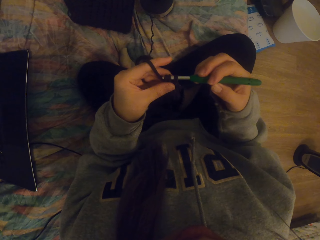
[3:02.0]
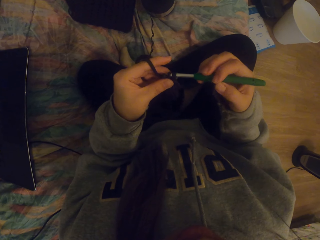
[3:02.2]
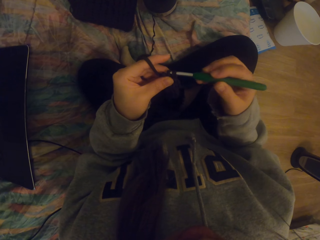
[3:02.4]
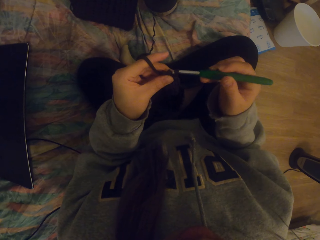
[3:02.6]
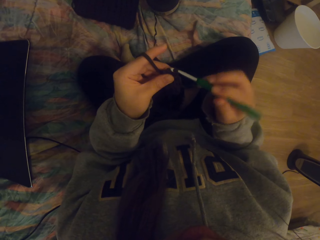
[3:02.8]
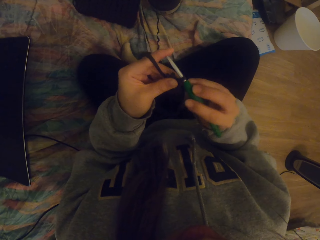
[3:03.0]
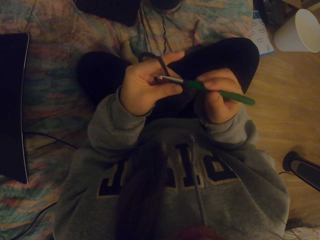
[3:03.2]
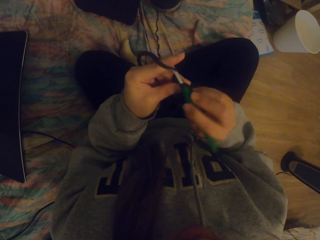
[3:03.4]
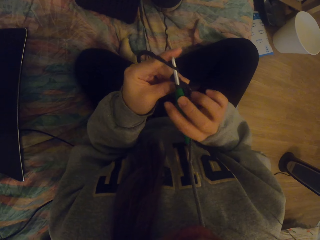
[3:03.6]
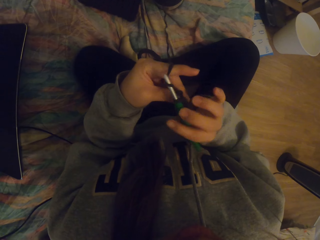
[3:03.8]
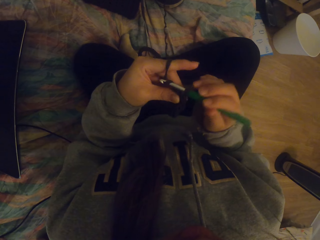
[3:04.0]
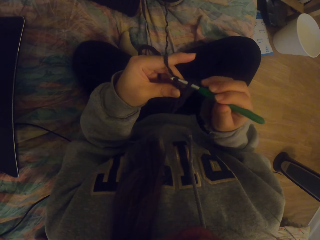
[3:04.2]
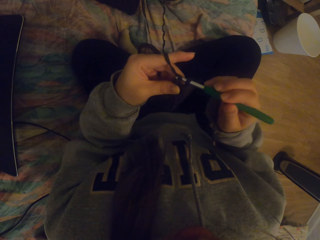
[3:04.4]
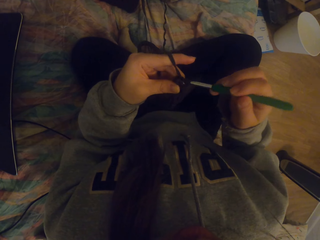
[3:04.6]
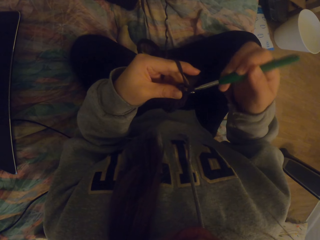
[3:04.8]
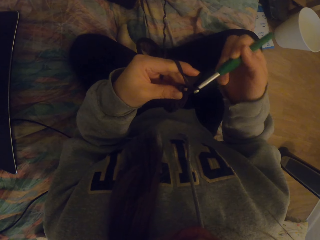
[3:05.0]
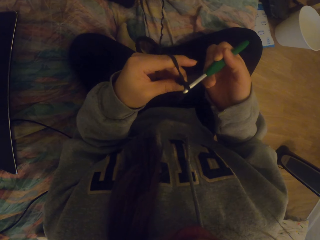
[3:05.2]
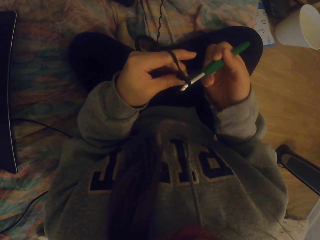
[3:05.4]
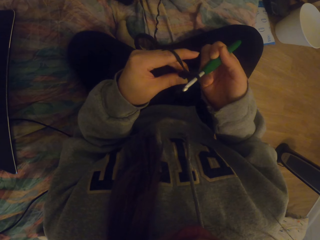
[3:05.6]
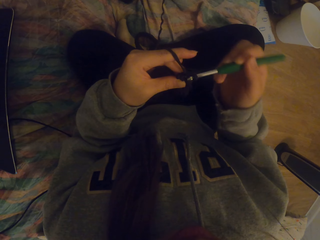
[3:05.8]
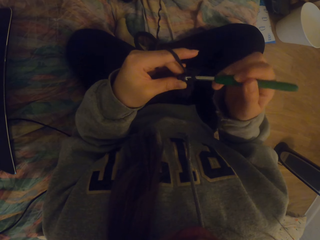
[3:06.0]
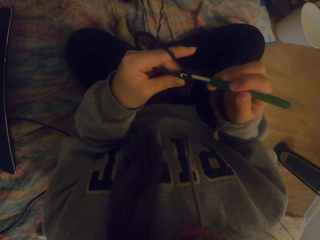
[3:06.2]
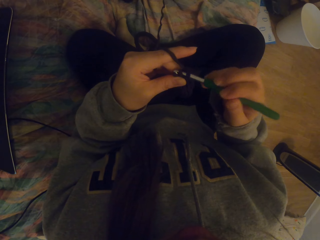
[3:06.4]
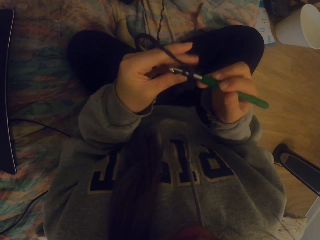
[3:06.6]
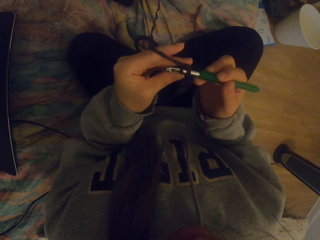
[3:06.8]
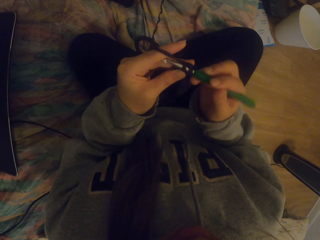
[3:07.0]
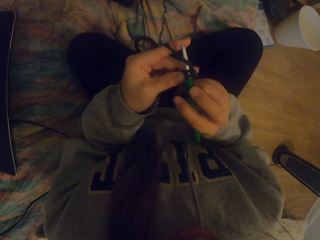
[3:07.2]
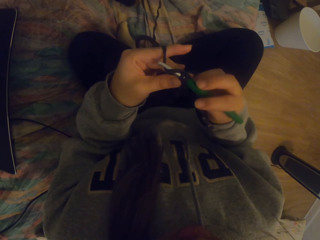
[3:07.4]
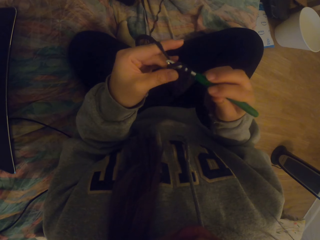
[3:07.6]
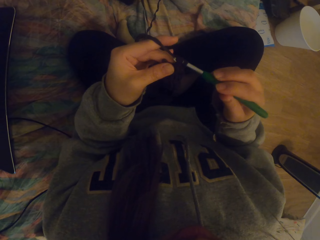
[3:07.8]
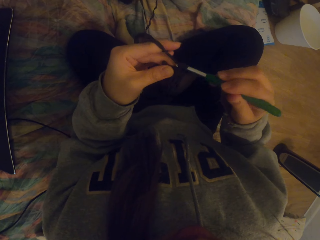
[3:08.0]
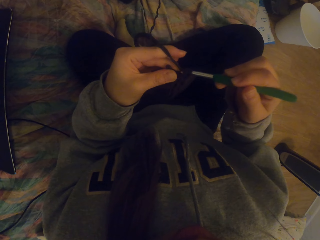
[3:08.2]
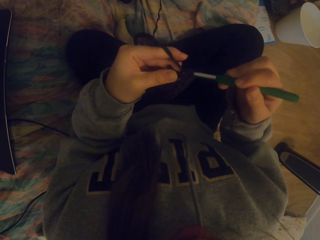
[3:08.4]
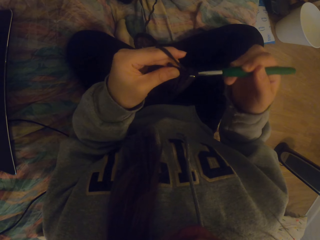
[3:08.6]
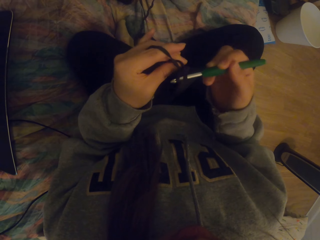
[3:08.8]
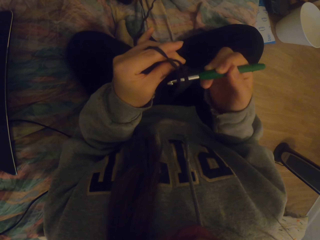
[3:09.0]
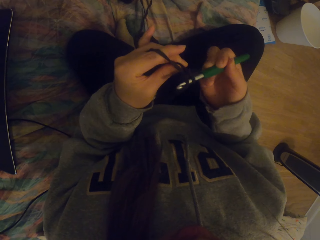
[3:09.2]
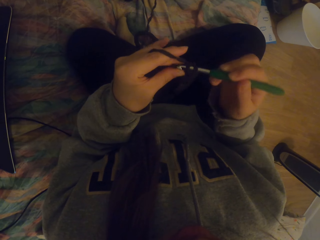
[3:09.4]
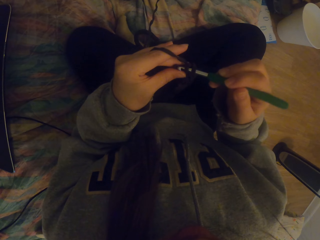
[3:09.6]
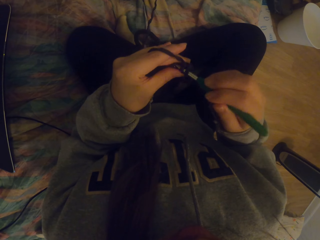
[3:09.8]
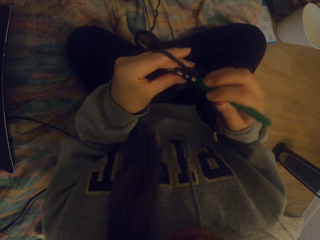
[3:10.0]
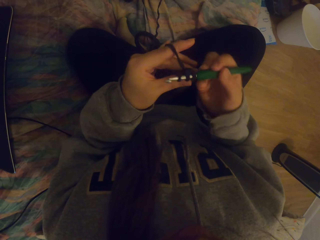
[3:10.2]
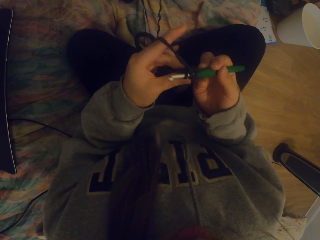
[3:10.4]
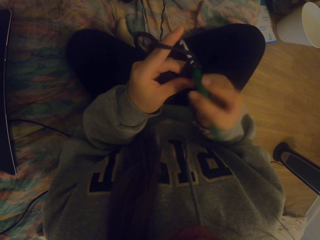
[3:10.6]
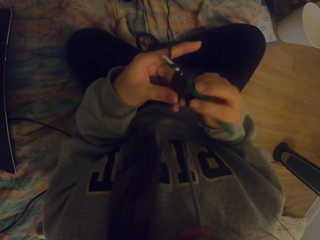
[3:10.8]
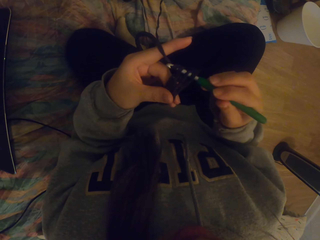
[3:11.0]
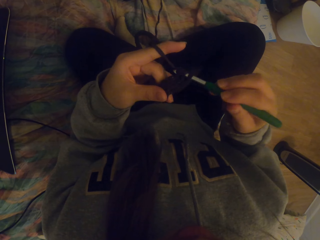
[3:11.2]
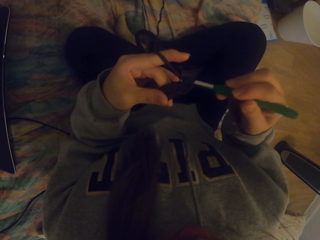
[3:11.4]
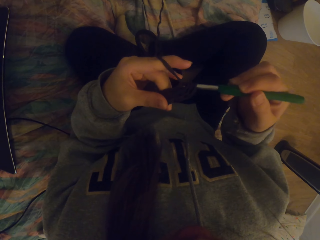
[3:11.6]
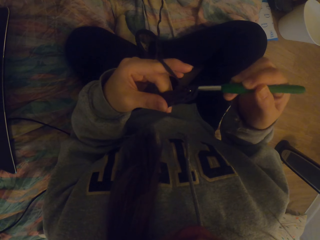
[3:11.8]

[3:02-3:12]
The camera wearer crochets the fabric with a crochet hook.

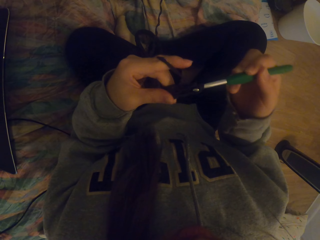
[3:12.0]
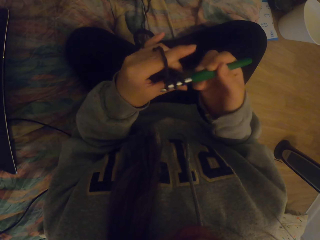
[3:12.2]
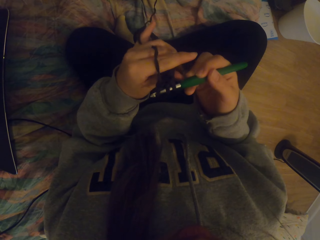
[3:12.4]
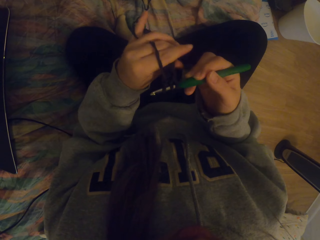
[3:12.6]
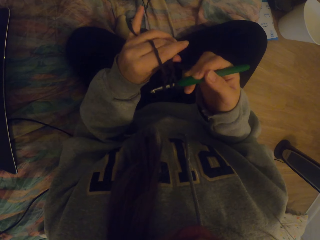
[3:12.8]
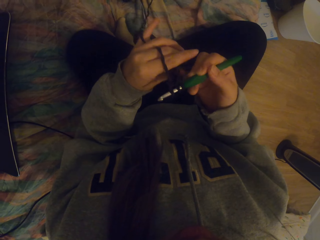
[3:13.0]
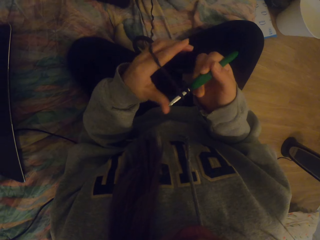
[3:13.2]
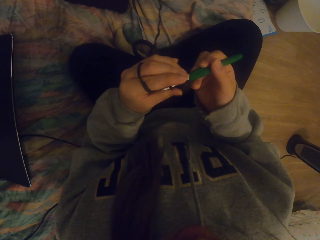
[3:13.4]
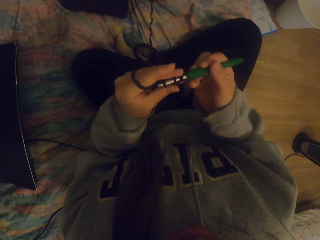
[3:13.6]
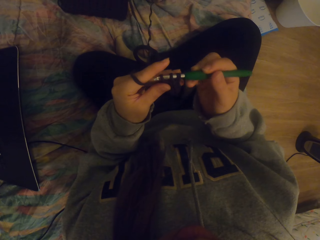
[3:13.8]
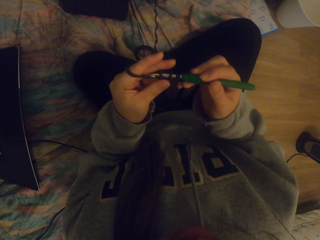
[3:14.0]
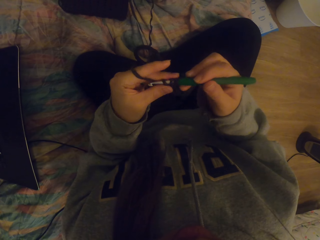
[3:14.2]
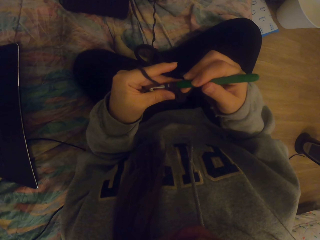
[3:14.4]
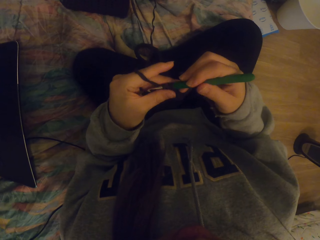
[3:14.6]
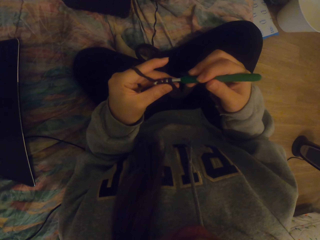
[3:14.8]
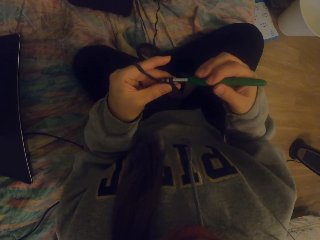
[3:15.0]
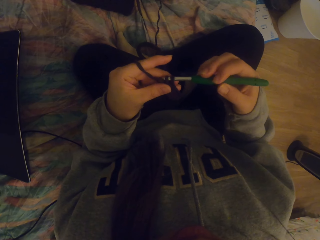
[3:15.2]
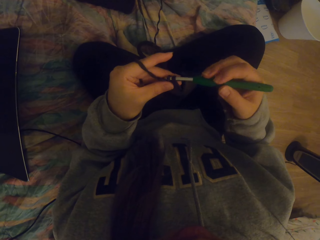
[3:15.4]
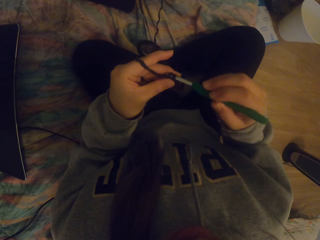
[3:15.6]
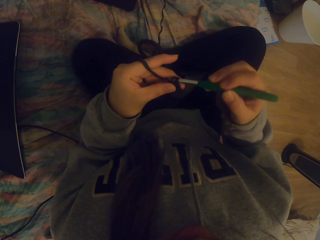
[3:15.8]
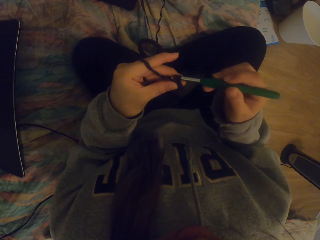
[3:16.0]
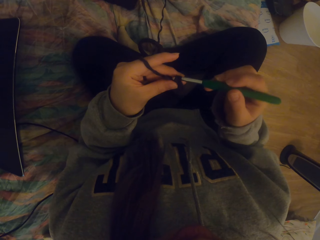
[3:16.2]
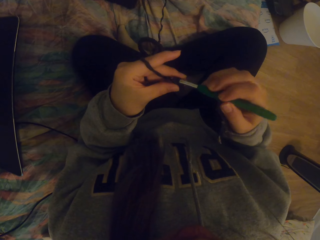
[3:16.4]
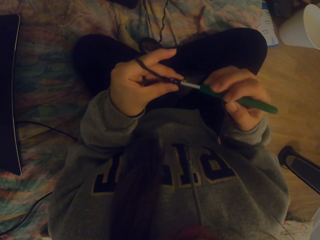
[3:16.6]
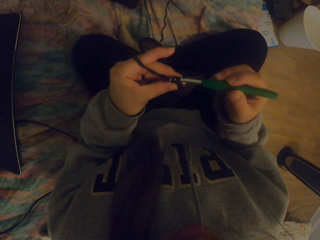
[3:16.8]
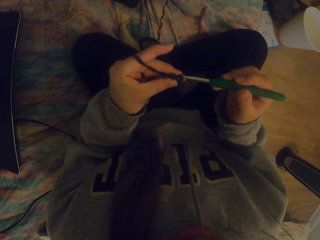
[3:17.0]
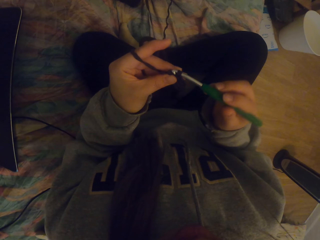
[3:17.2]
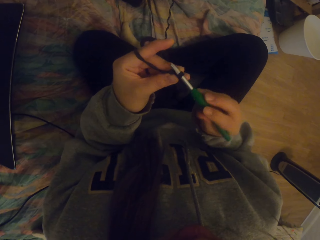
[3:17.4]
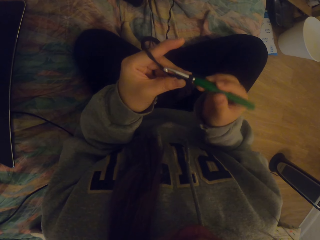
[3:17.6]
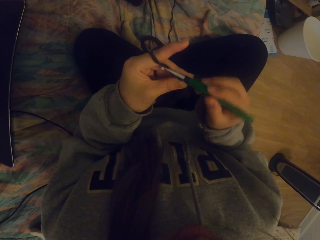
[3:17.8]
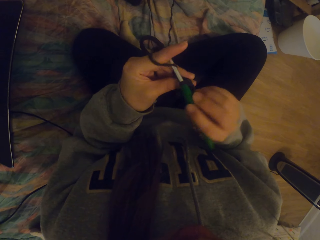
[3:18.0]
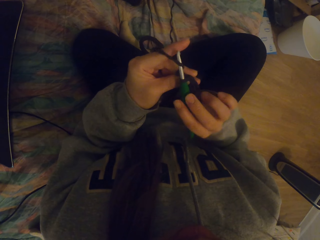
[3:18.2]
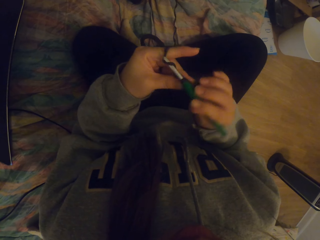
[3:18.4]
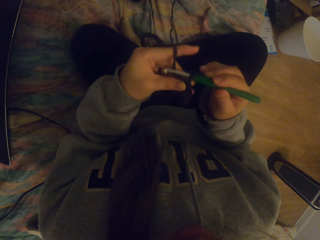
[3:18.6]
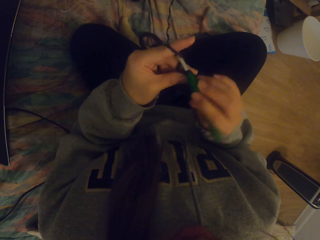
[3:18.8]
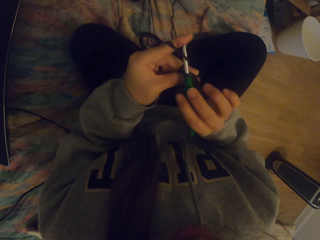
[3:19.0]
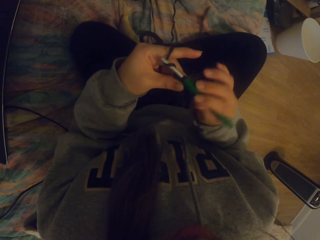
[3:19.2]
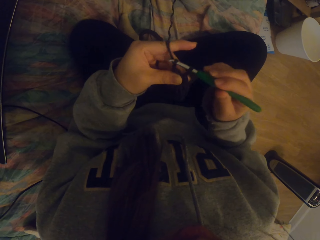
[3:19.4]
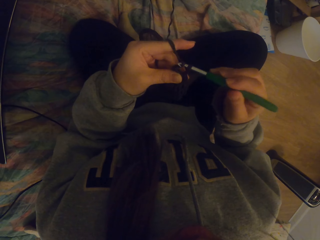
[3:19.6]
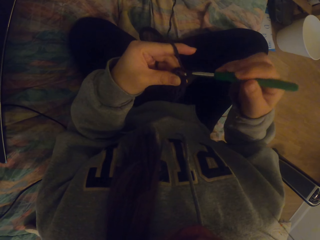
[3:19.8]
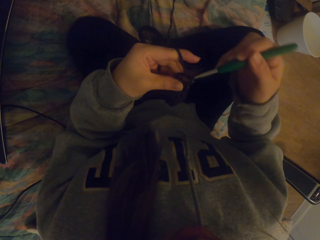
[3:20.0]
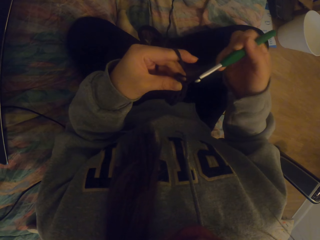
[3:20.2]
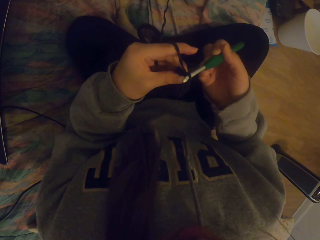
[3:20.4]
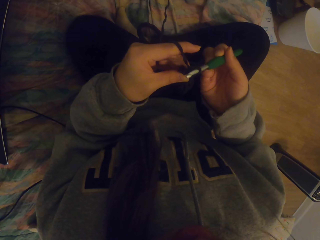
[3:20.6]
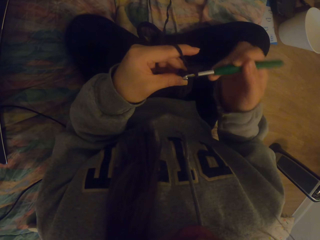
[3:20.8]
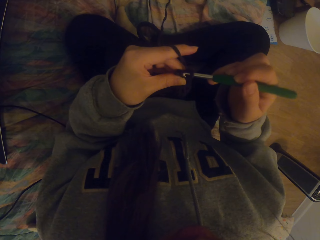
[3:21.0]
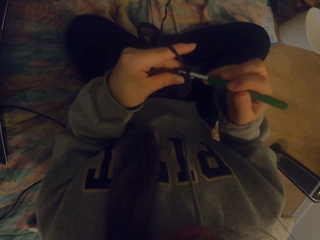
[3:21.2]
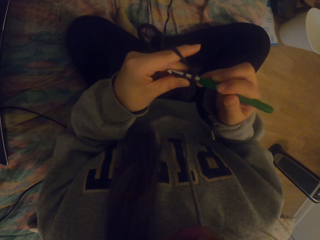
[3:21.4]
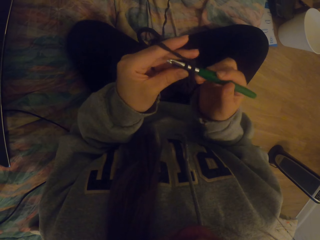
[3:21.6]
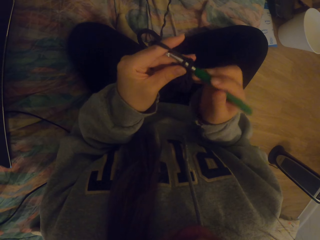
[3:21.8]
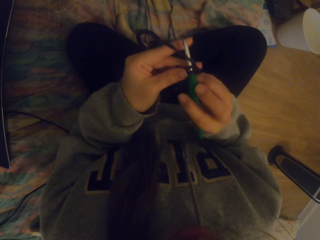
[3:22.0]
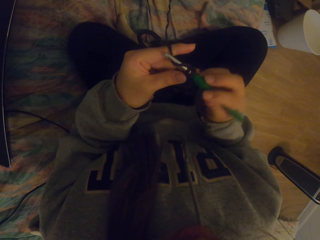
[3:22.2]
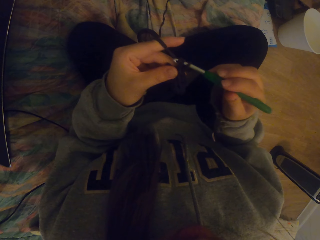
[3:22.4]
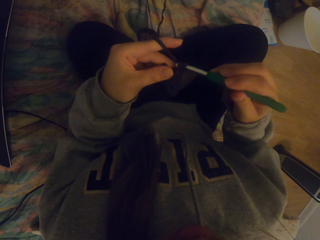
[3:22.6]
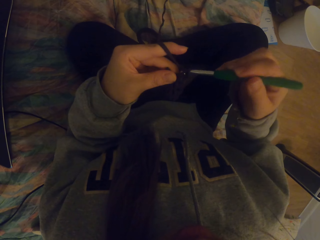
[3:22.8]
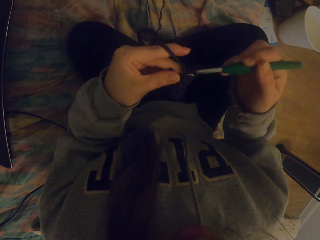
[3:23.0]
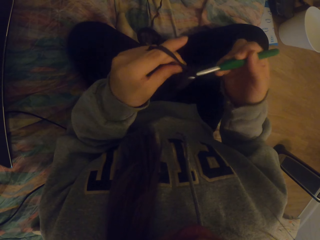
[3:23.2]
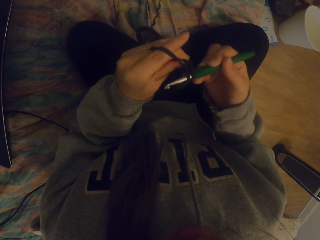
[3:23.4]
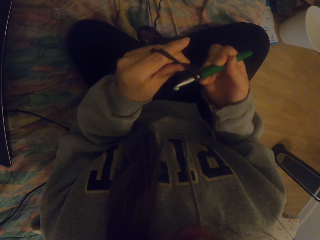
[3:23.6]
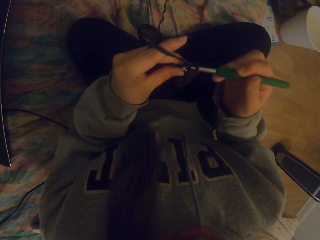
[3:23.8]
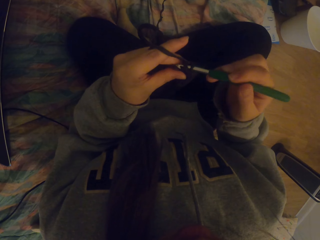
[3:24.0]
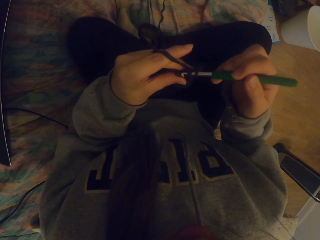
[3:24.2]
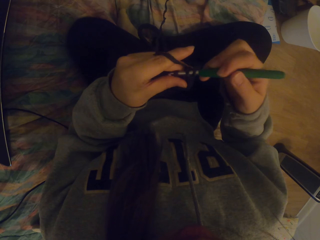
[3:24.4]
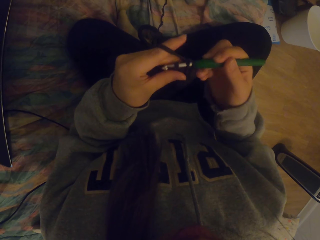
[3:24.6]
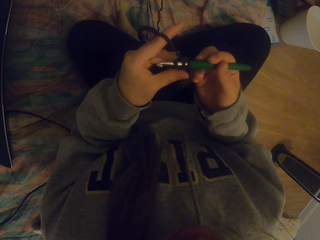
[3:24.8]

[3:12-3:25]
The camera wearer straightens the knitted fabric on the crochet. They crochet with a crochet hook. They crochet the fabric.
